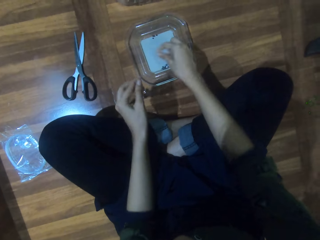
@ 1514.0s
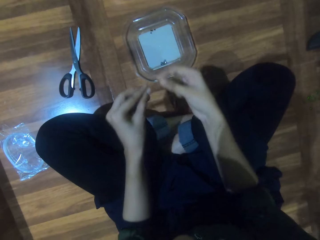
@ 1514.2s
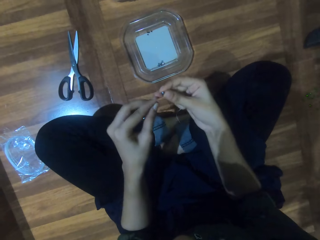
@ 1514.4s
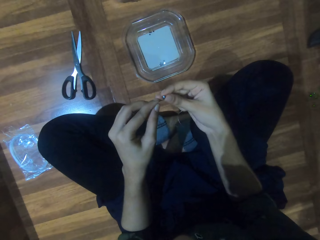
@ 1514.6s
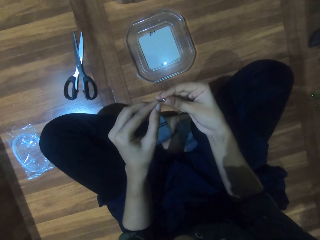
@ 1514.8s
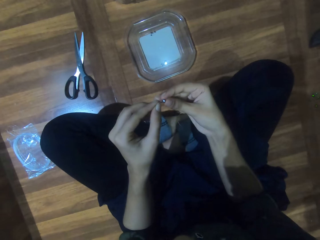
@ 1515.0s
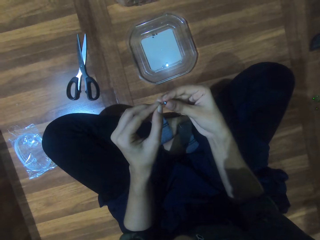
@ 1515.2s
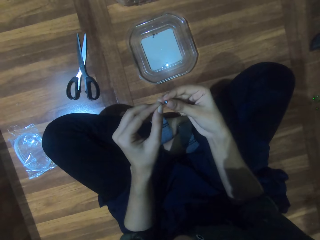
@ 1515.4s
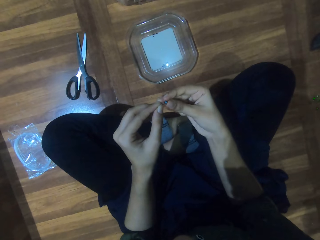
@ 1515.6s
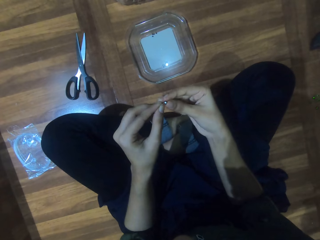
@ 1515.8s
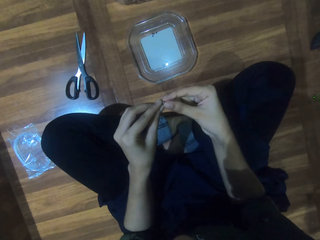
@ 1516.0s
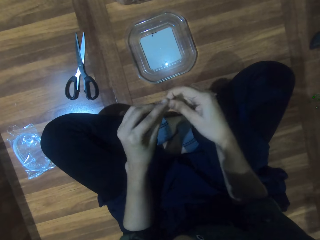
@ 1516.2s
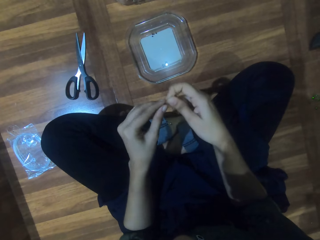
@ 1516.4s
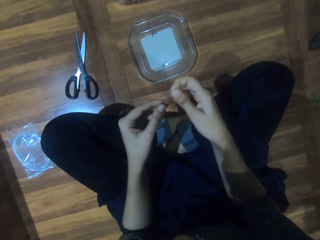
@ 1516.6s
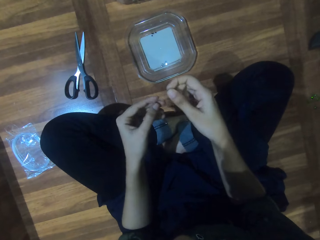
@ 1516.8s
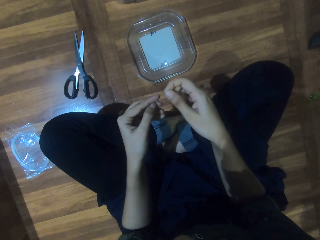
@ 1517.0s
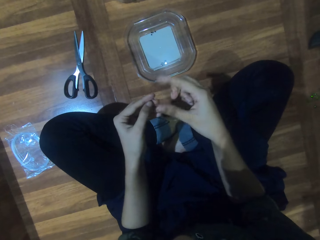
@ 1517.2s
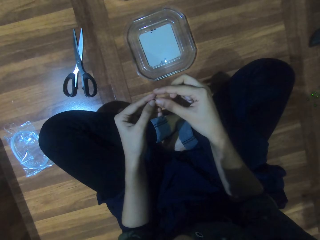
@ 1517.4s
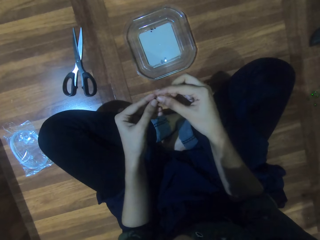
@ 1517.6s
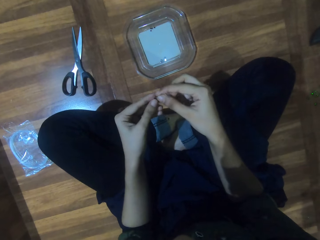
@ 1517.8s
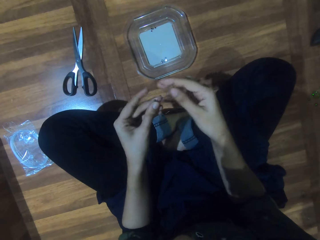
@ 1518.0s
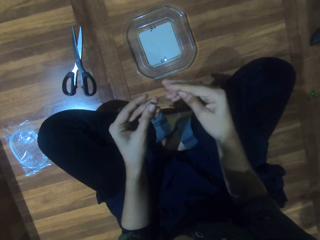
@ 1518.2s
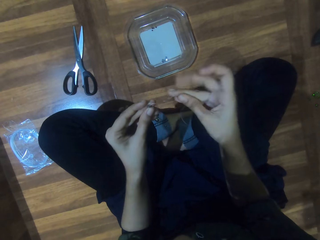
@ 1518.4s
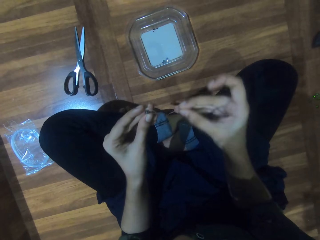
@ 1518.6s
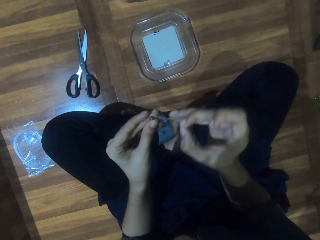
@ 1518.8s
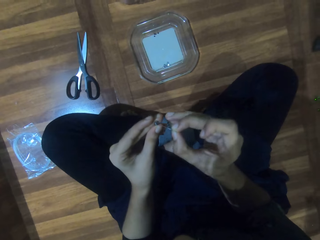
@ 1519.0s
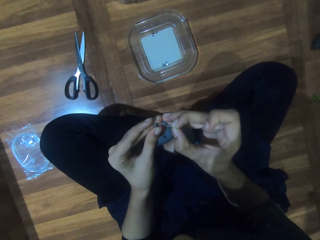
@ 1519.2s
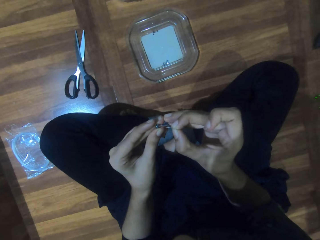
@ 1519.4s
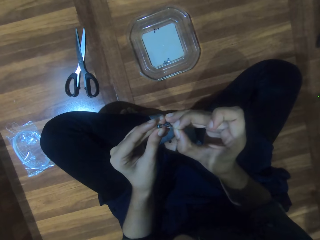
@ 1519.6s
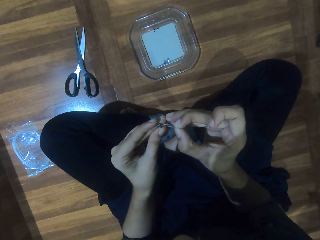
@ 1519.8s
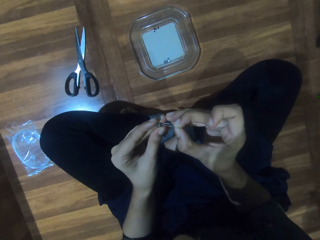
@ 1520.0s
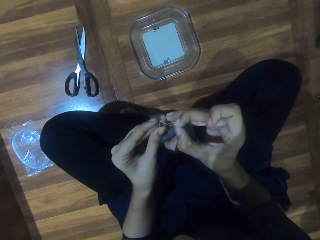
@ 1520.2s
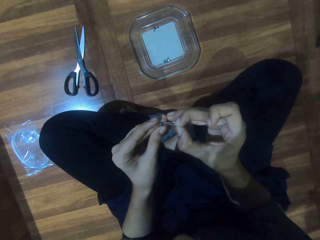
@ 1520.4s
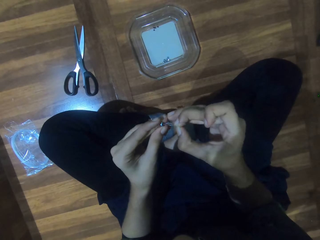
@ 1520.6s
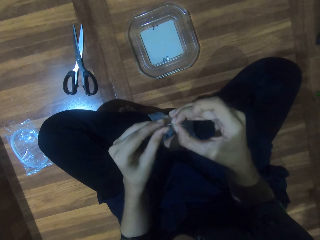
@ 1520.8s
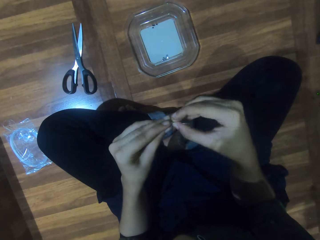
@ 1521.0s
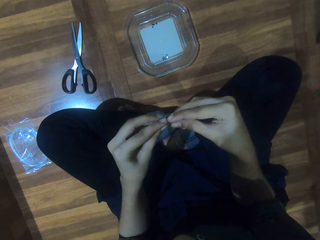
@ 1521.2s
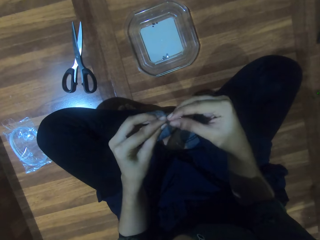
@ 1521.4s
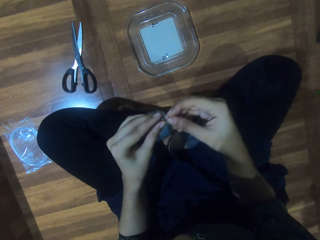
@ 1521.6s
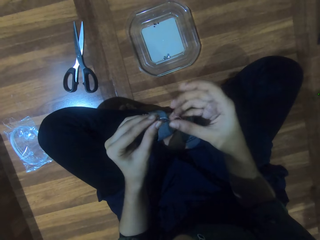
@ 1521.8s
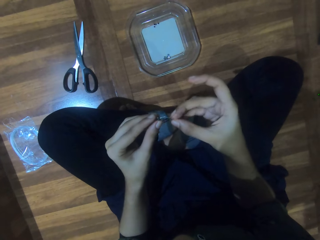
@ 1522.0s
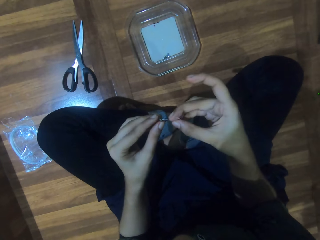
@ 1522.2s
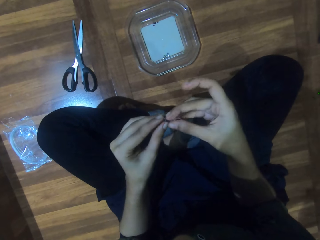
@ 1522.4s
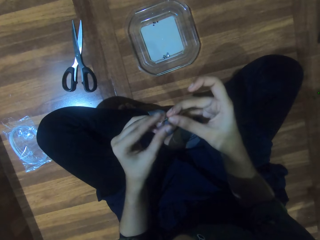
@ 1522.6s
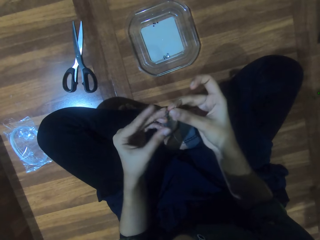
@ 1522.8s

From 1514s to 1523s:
The camera wearer picks a bead from the lid. They insert the string through the bead. They insert the string through the bead again.

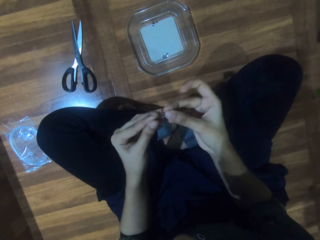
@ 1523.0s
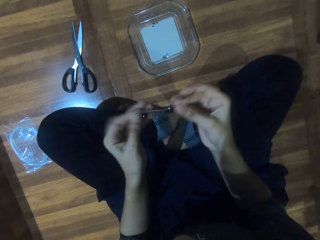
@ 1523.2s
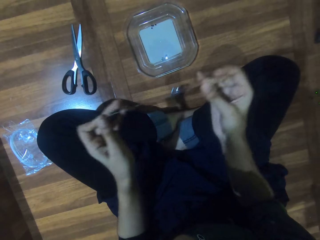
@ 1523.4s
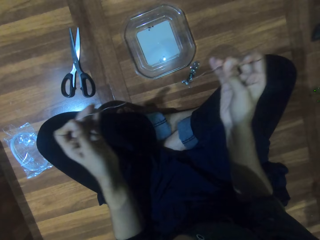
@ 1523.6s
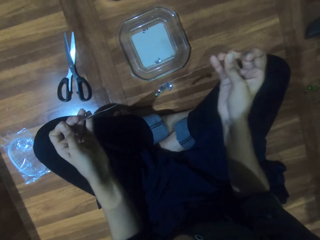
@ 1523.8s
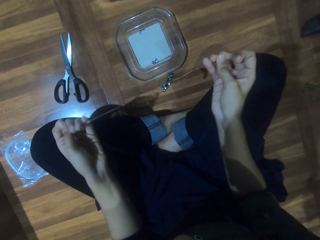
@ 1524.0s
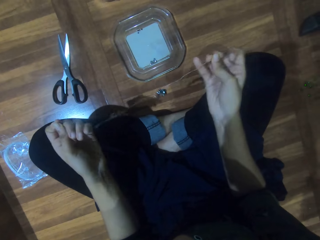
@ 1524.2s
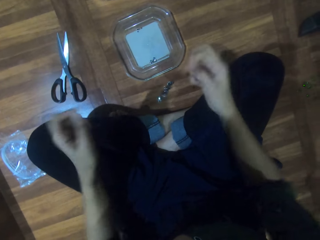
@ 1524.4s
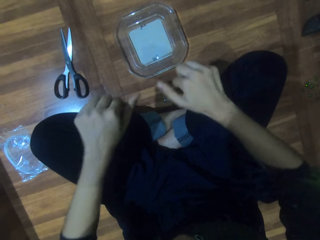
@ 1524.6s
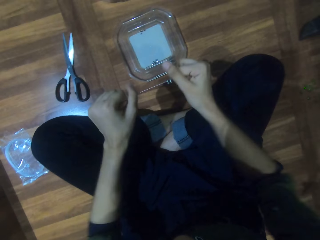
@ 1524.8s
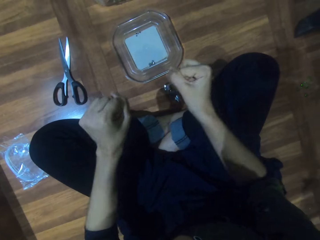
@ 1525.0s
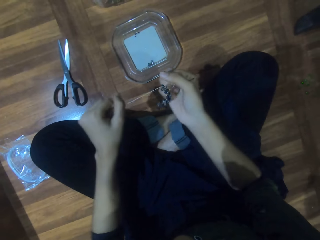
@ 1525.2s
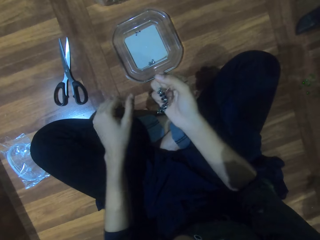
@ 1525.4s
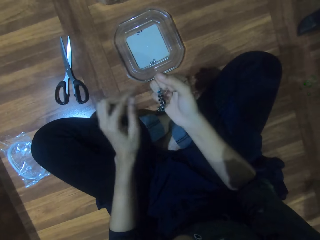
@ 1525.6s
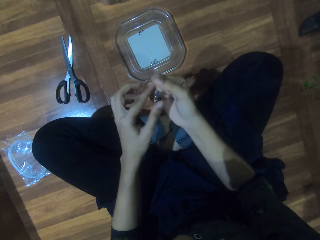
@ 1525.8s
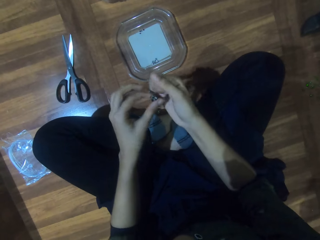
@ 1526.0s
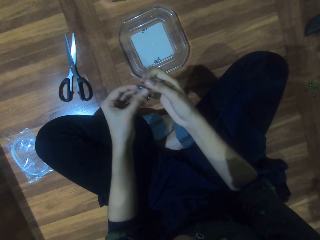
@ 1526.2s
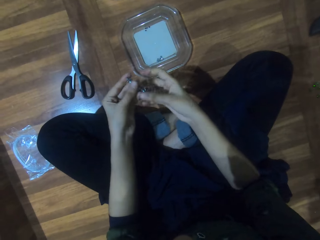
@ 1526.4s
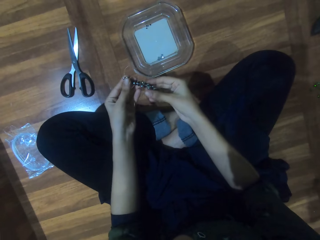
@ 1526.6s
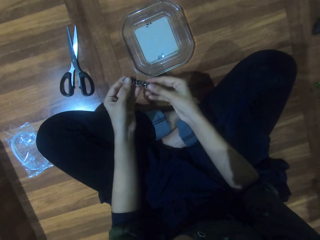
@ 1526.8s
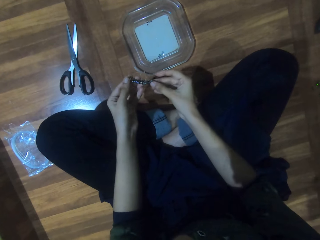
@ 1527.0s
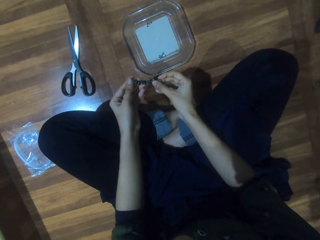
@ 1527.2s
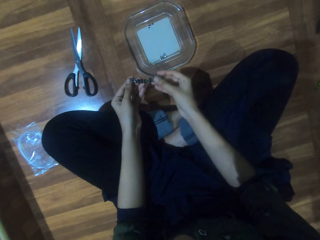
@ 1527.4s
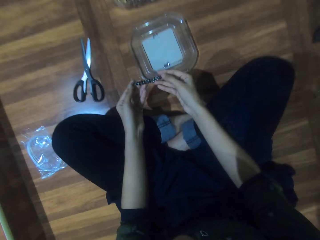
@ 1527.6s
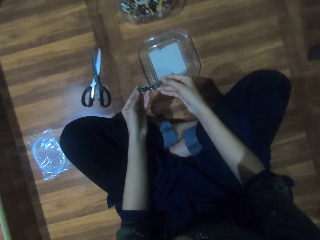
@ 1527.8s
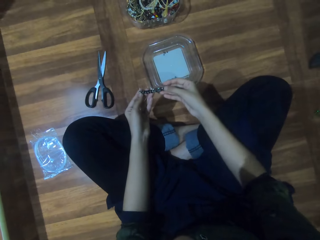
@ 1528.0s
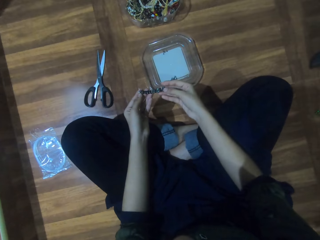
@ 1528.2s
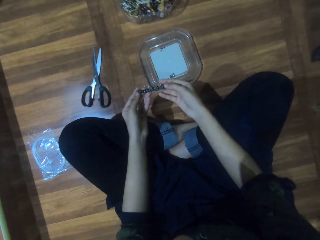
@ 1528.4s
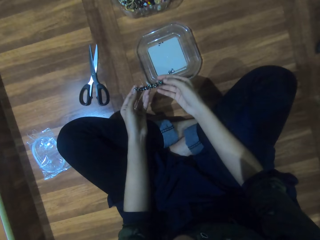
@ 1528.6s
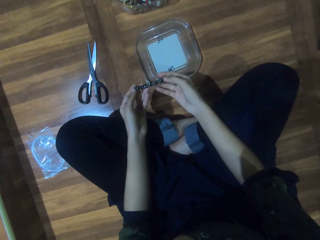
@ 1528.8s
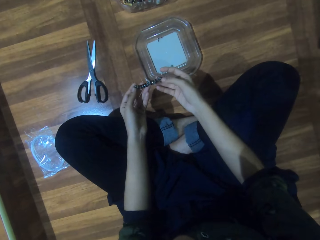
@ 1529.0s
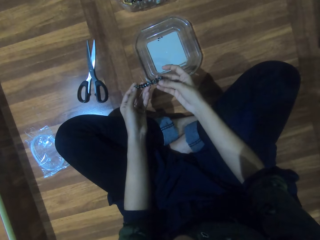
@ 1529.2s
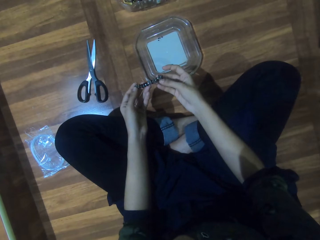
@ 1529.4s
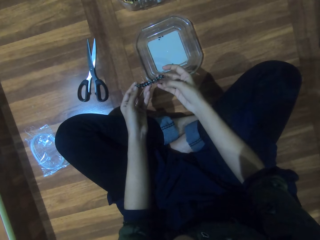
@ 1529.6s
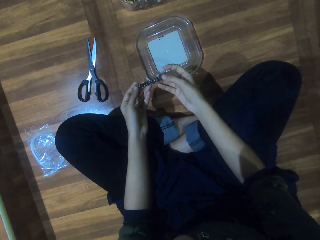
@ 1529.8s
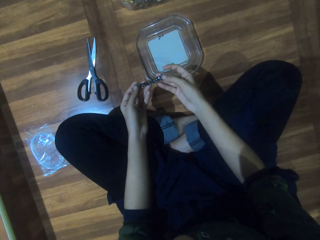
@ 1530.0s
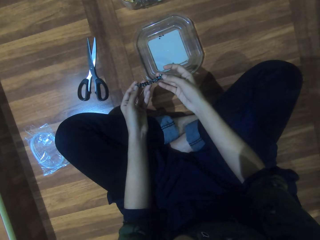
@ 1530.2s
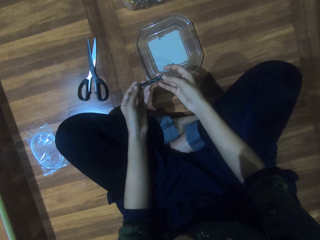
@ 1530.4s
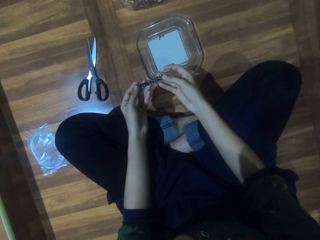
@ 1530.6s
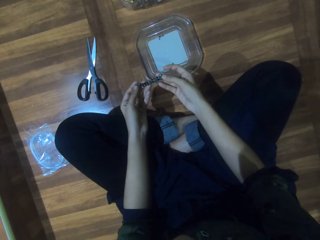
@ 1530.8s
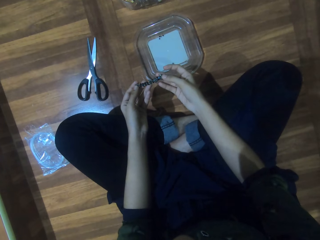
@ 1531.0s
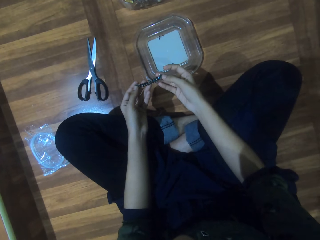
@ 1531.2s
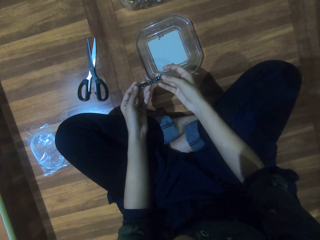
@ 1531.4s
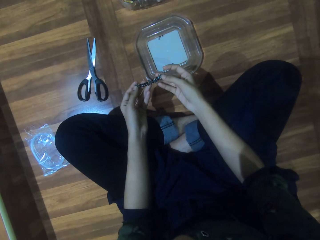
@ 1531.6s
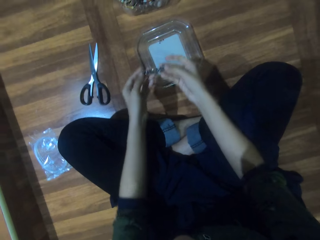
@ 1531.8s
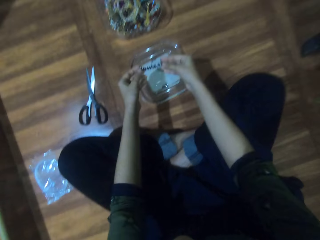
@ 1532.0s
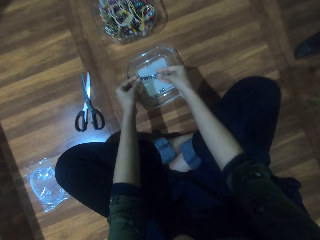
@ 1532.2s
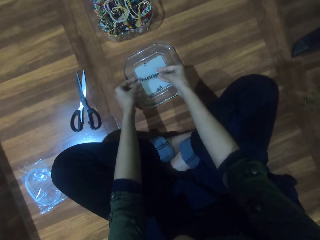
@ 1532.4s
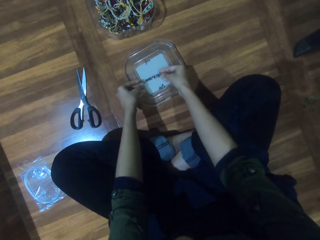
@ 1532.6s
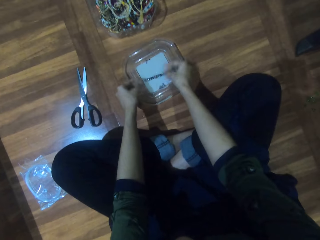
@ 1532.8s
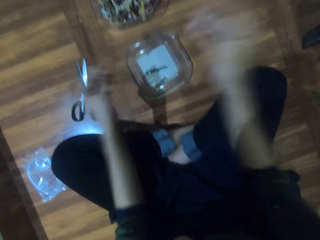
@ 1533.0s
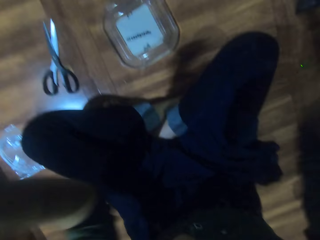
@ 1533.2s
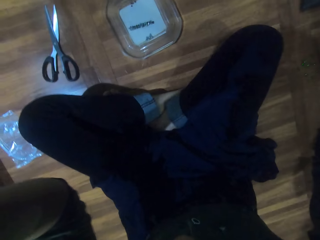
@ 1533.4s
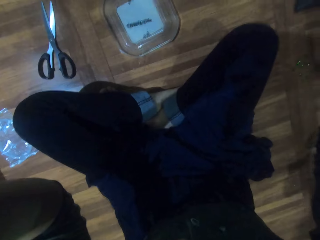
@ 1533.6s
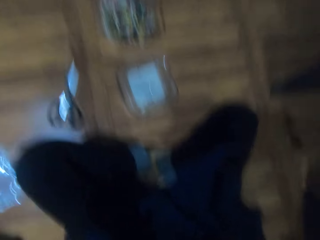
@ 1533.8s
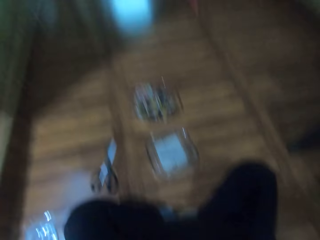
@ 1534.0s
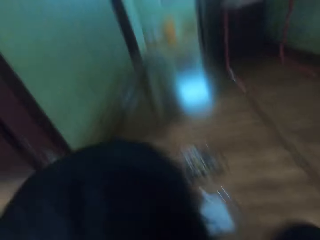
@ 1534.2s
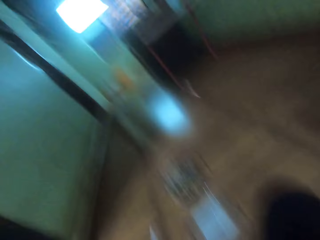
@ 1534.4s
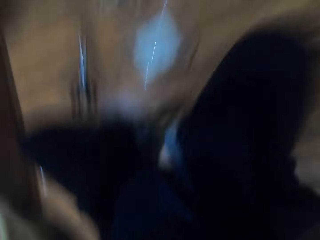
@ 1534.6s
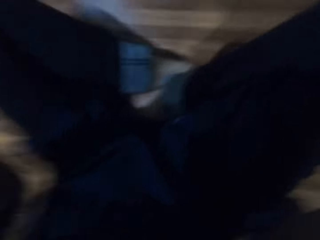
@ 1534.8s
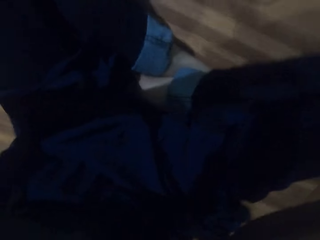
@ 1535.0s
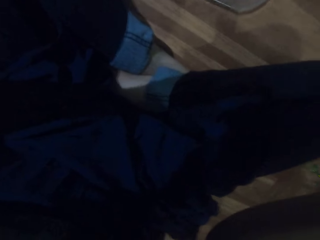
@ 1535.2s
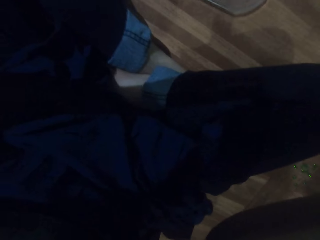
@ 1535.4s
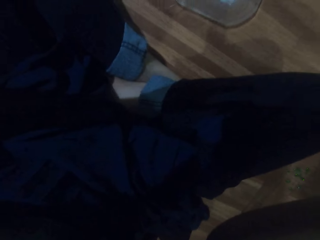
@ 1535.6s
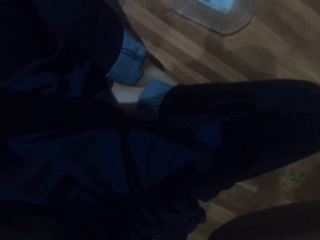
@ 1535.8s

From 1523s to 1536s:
The camera wearer tightens the string. They look at the beads. They place the beads on the lid. They adjust the camera.
